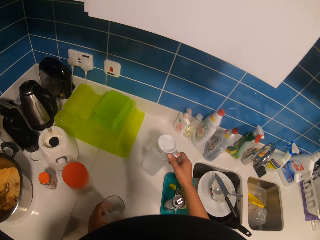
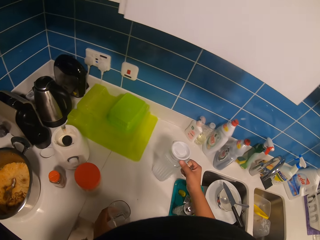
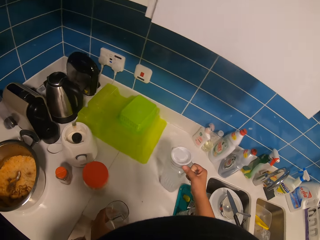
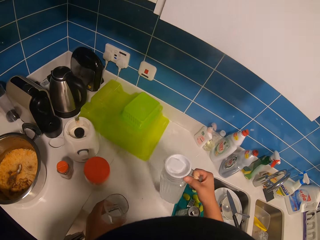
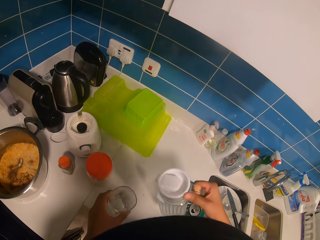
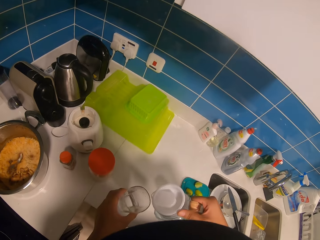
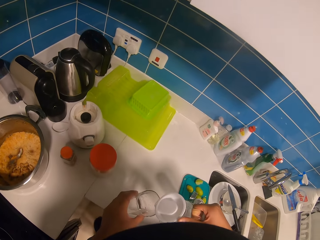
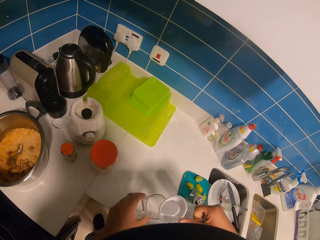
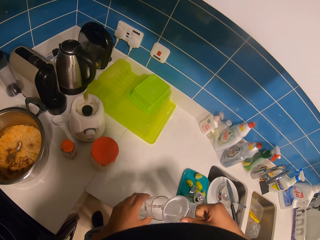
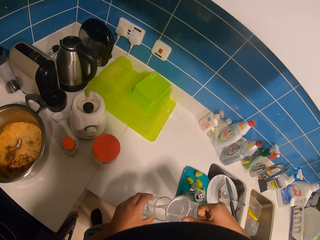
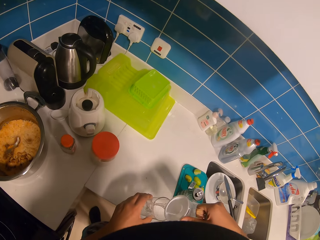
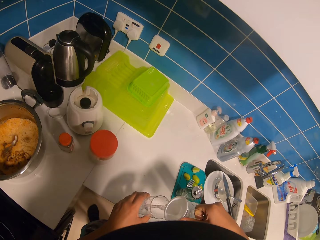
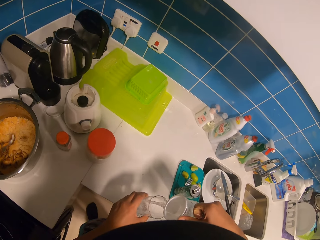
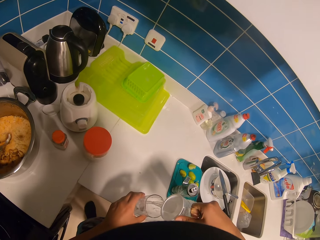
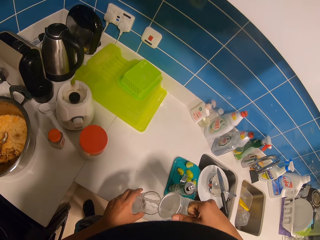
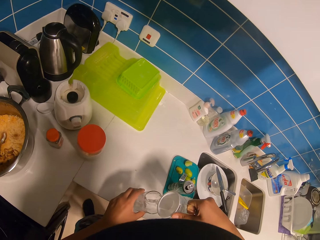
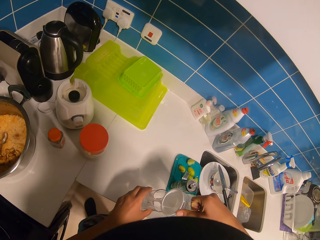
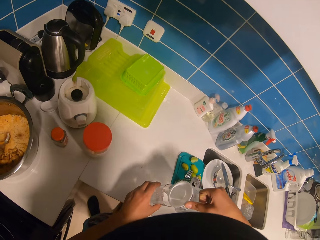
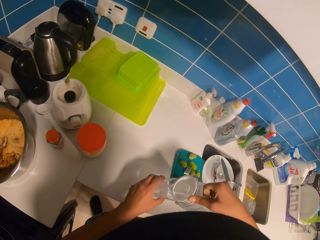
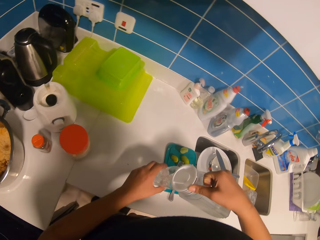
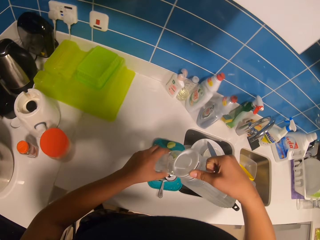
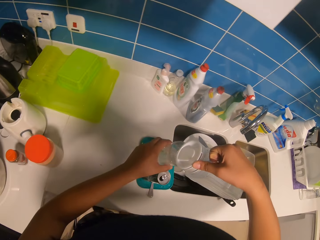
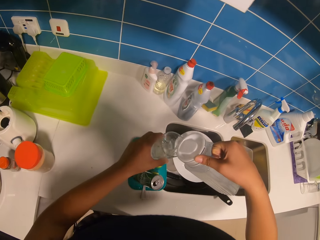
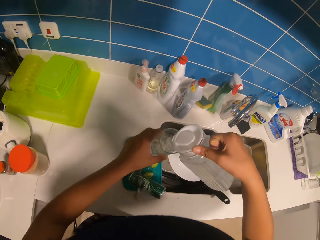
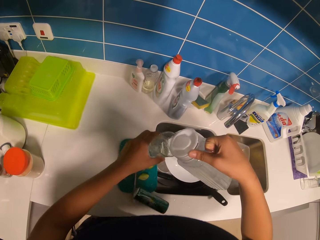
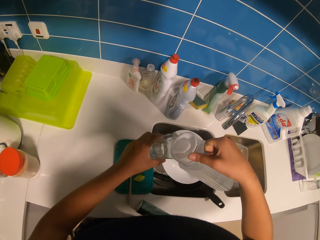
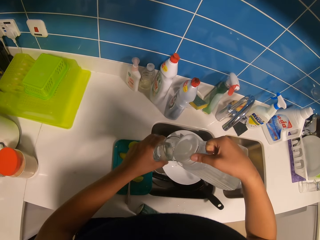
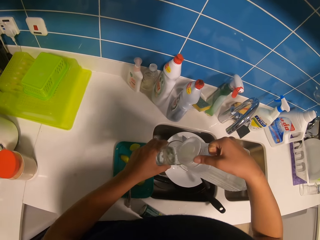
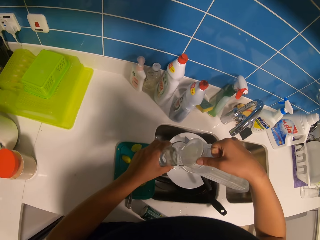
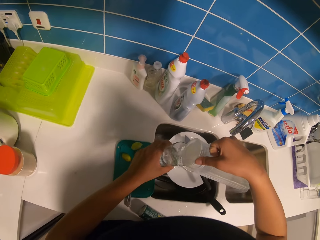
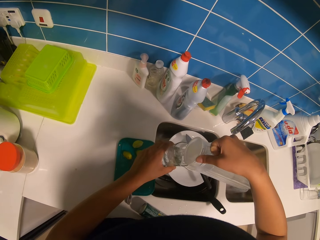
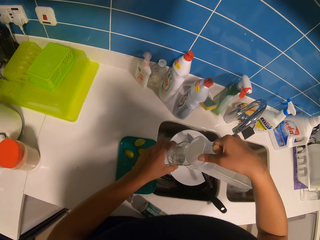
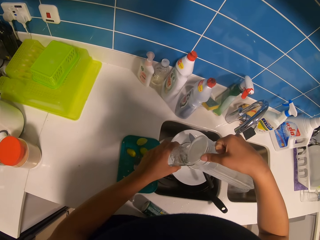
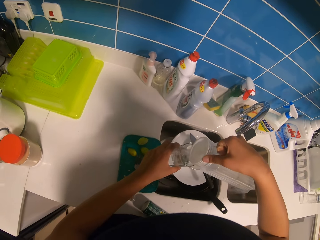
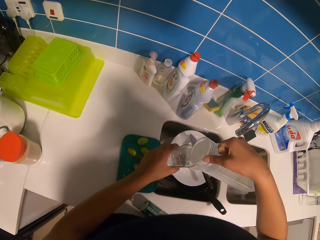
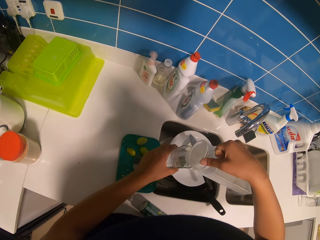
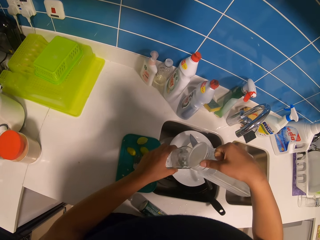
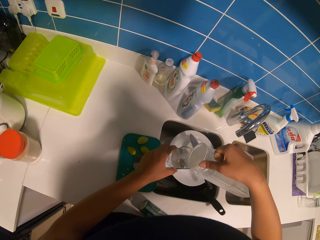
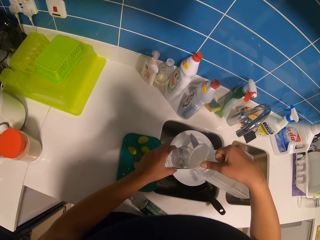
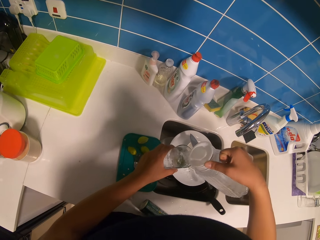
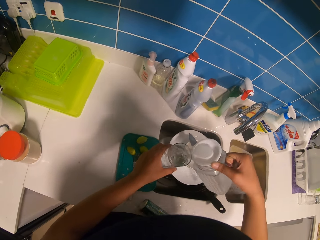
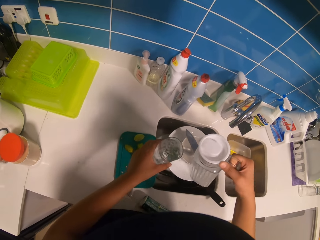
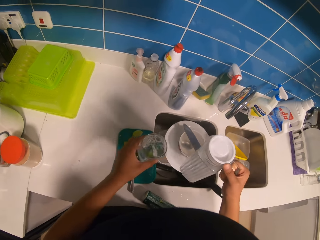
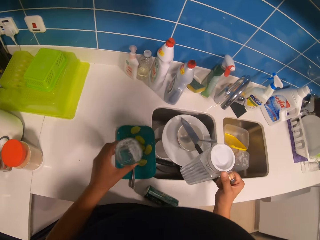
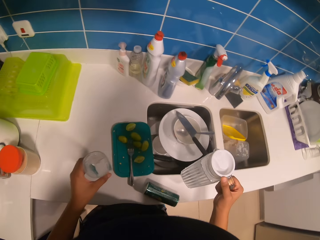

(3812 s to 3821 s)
The camera wearer drops the can bottle on the cabinet. They pick a jug of water from the countertop with the right hand. They lift a glass from the countertop. They pour water in the glass. They tend to the sink. They pour water in the glass.

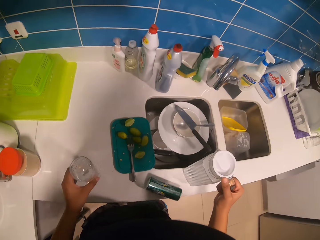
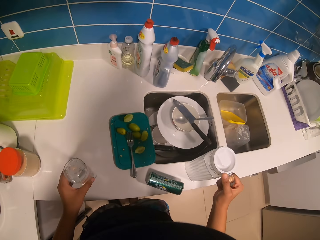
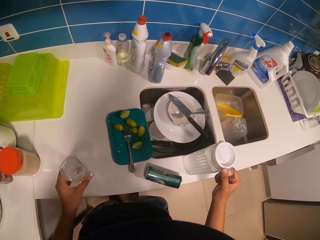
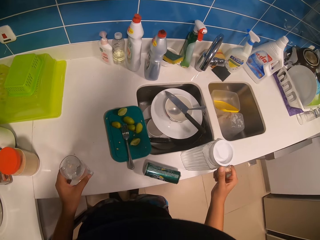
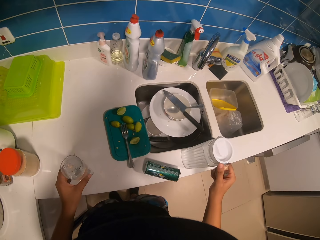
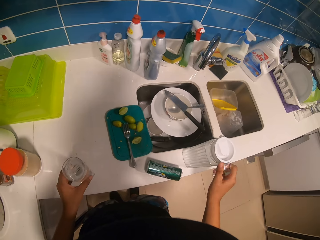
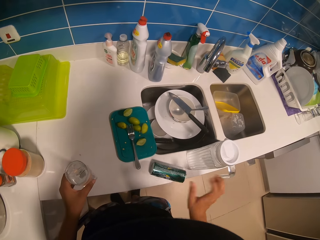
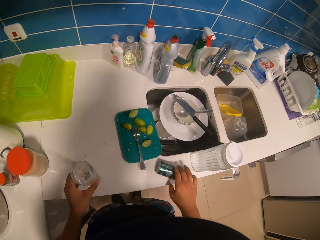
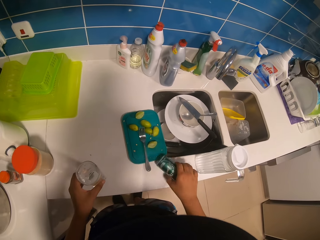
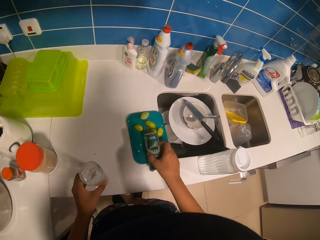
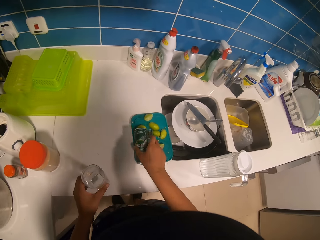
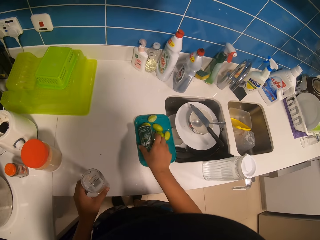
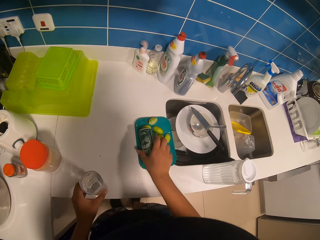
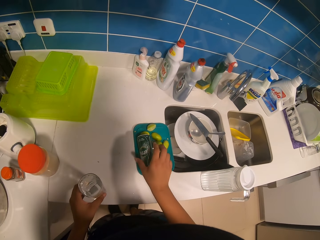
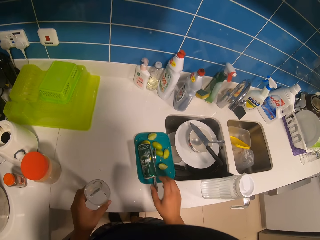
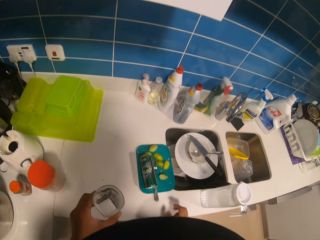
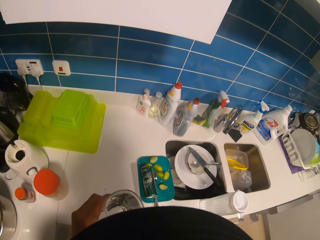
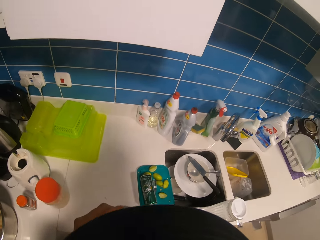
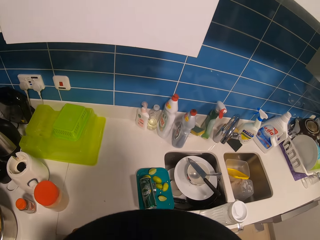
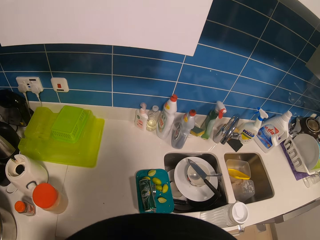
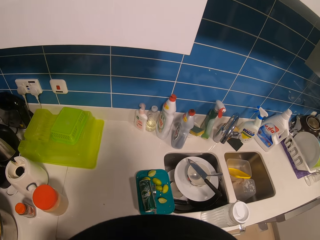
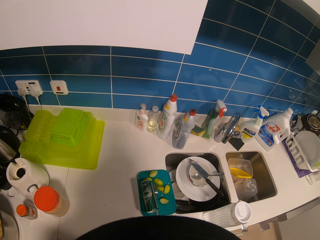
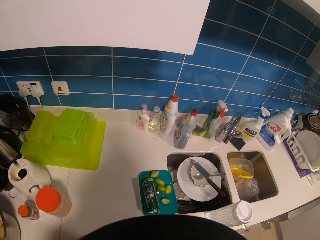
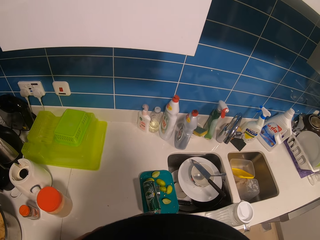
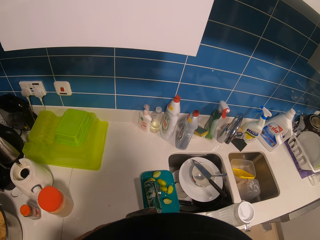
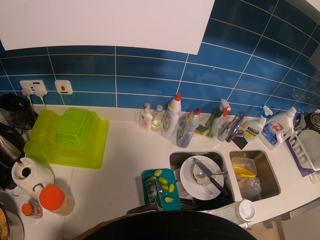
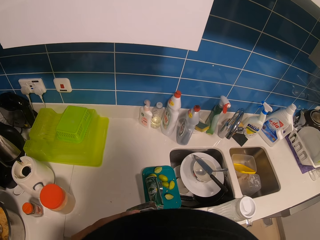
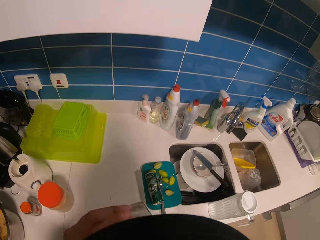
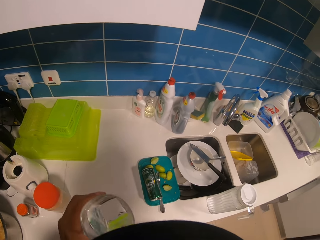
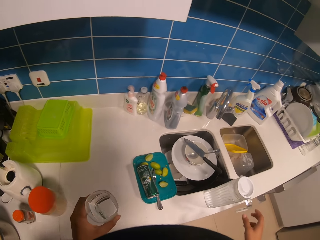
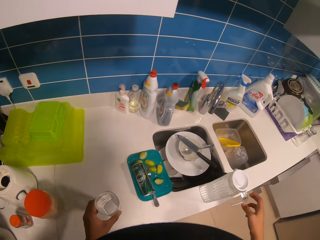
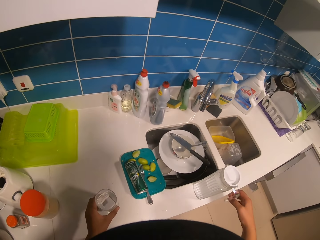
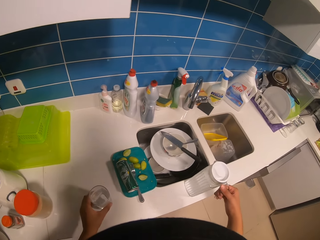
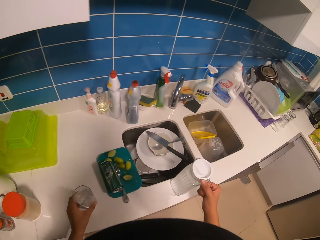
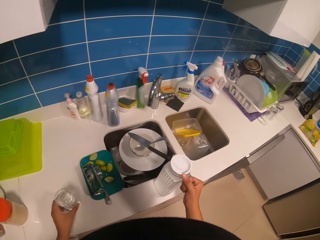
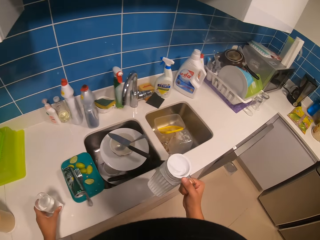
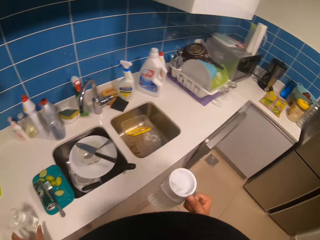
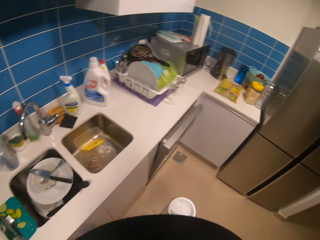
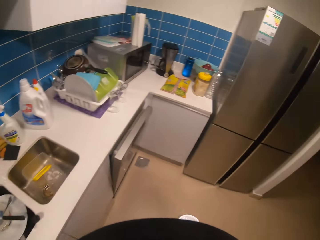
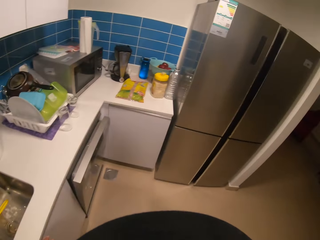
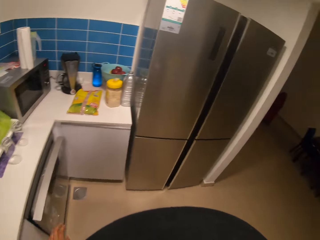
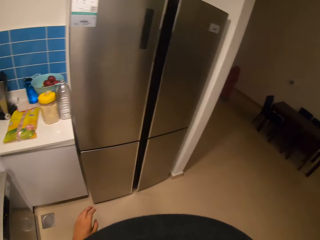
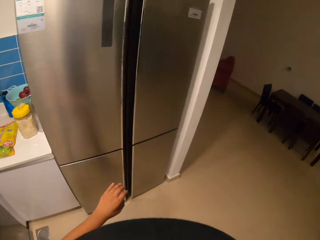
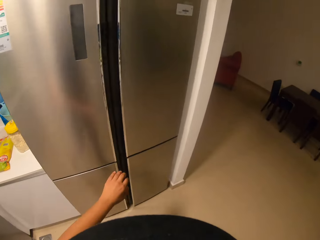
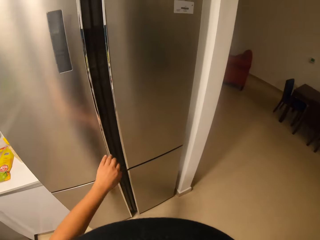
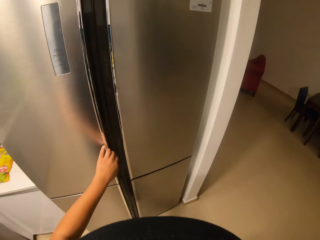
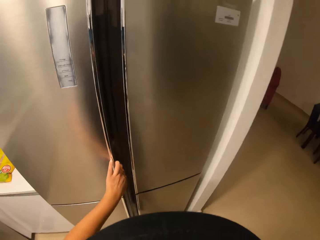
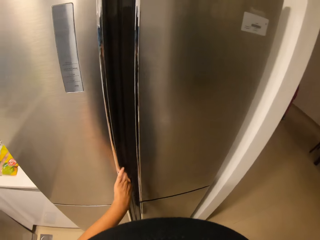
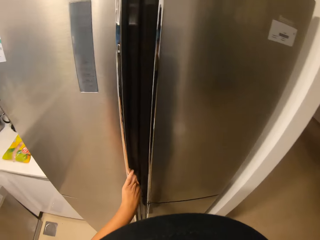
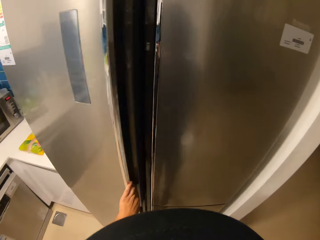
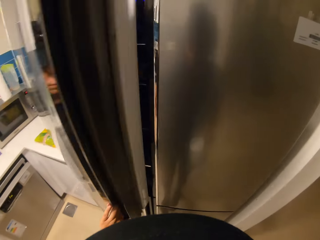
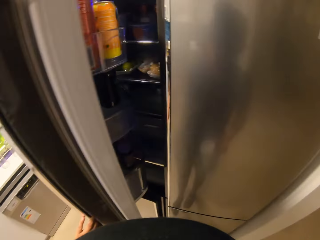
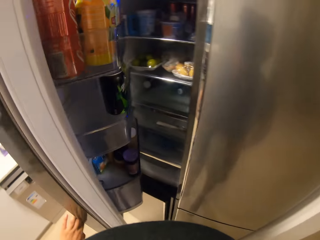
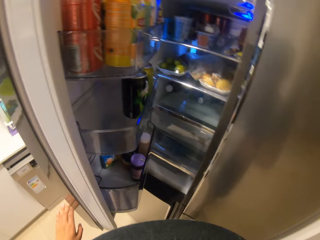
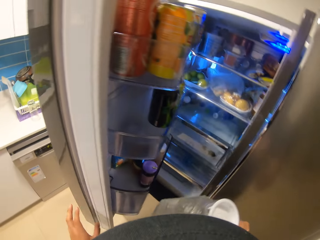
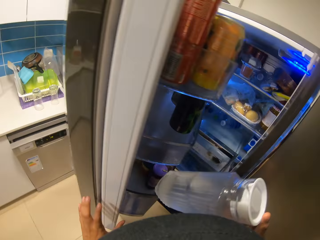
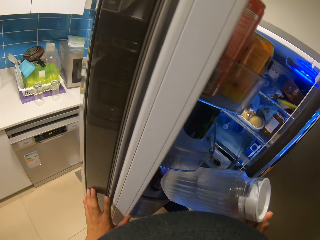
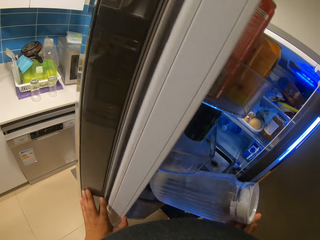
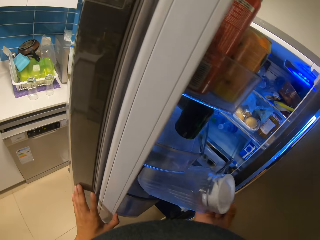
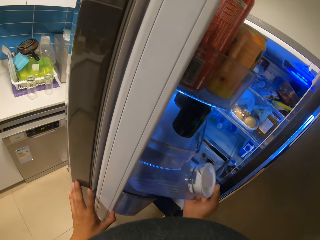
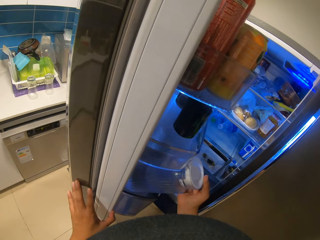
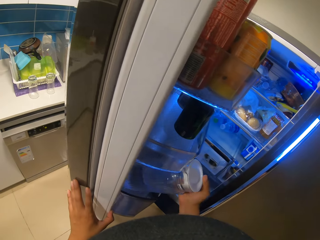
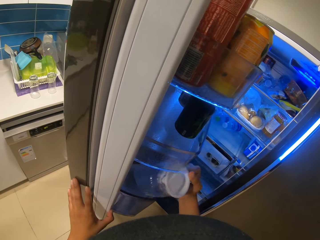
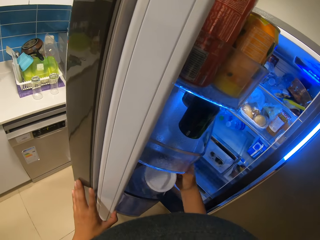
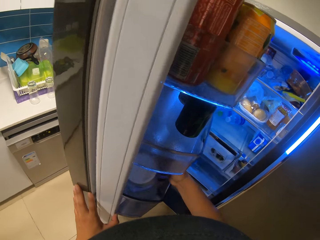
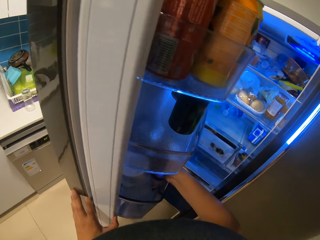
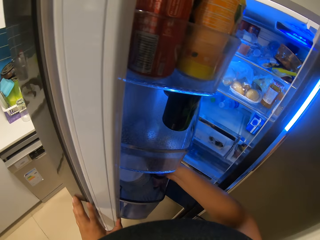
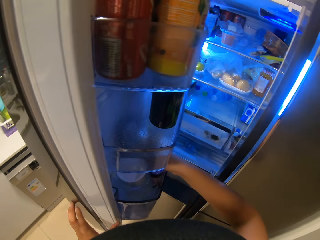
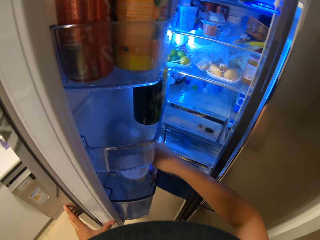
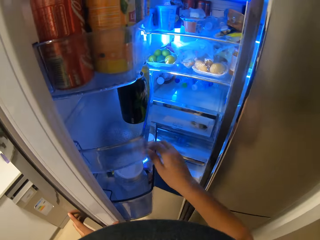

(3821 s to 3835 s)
The camera wearer places the jug on a countertop. She picks the can bottle from the countertop with the right hand. She puts the can bottle on a lid or chopping board. She lifts the glass of water. She drinks the water from the glass. She places the glass on the countertop. She picks the jug from the countertop with the right hand. She walks to the refrigerator. She opens the fridge door with her left hand. She places the jug in a fridge shelf.
